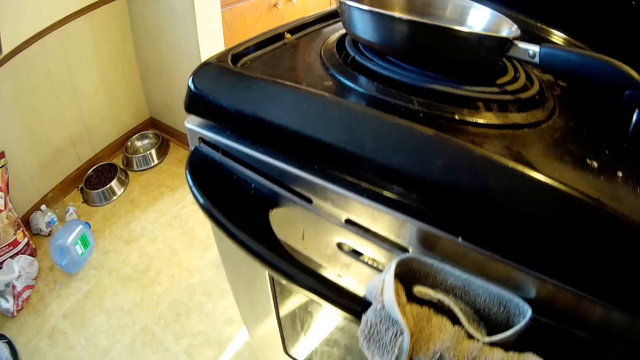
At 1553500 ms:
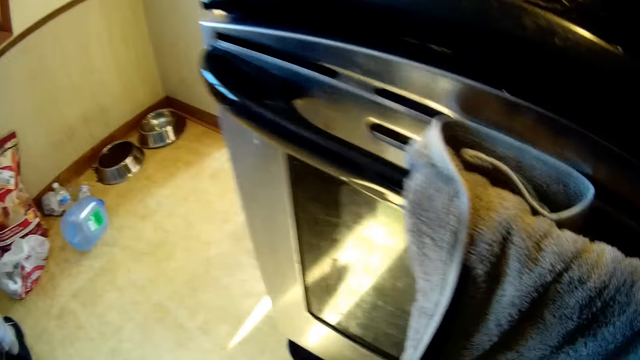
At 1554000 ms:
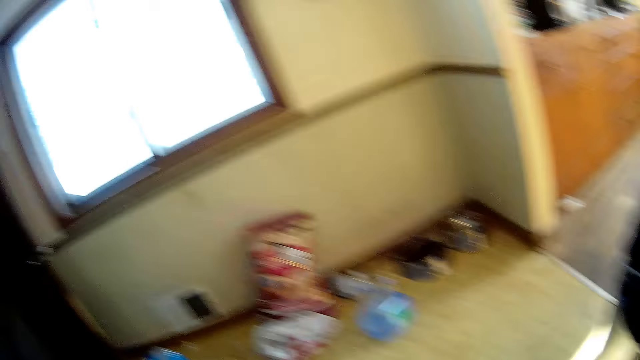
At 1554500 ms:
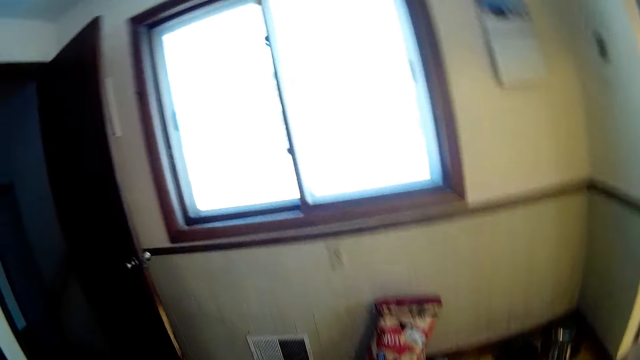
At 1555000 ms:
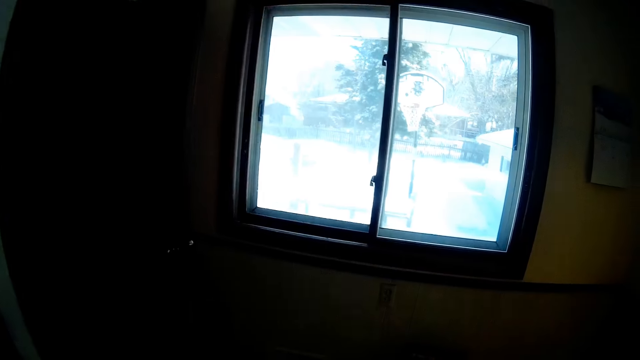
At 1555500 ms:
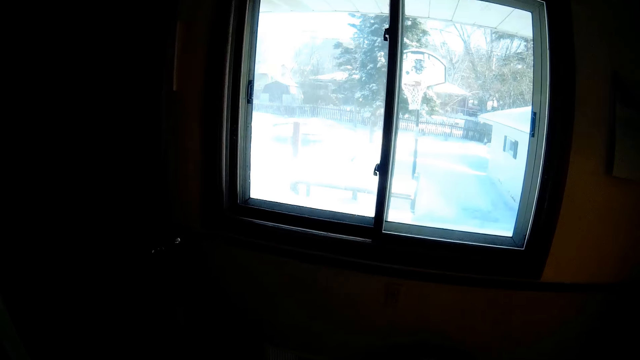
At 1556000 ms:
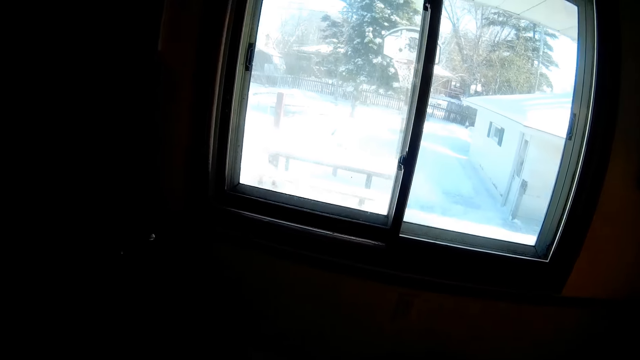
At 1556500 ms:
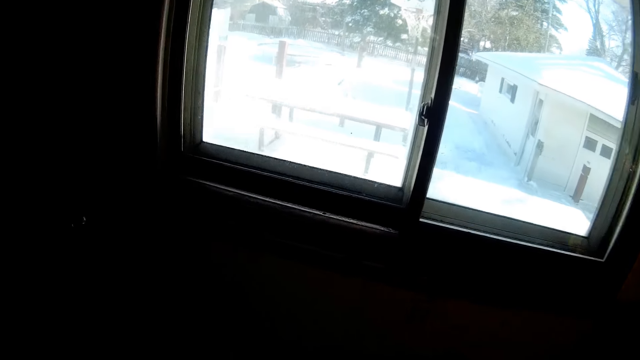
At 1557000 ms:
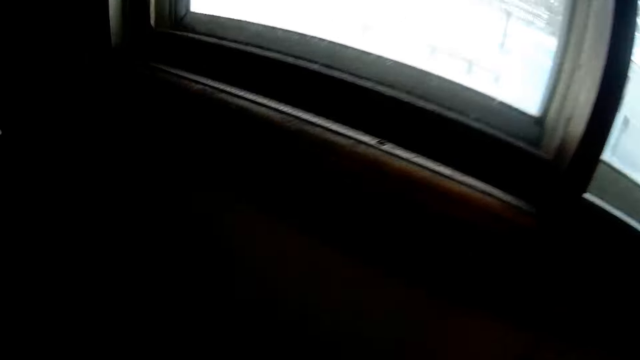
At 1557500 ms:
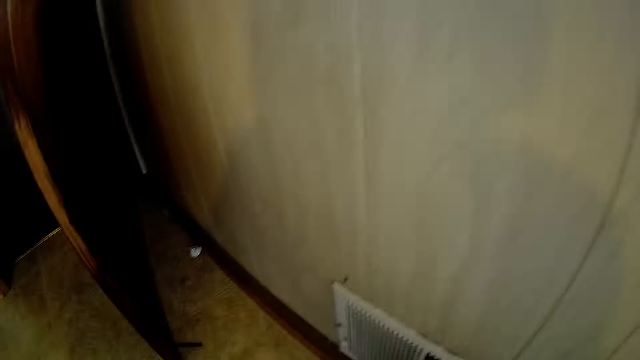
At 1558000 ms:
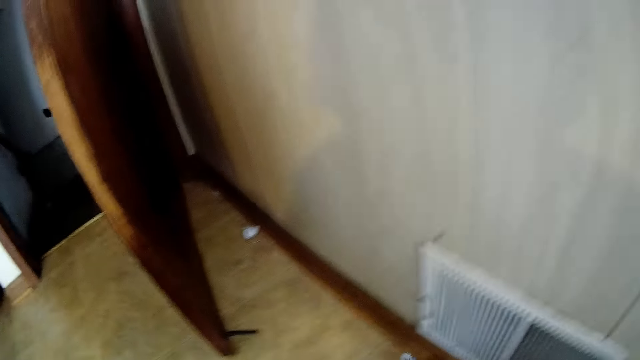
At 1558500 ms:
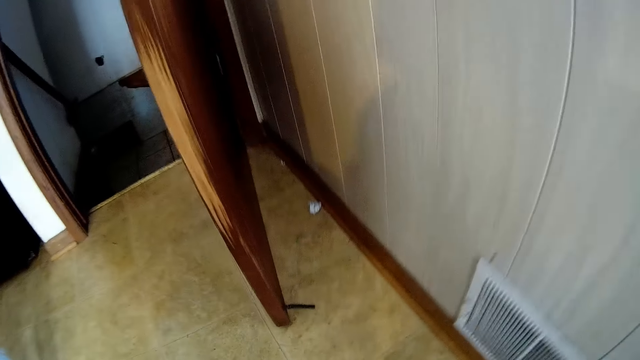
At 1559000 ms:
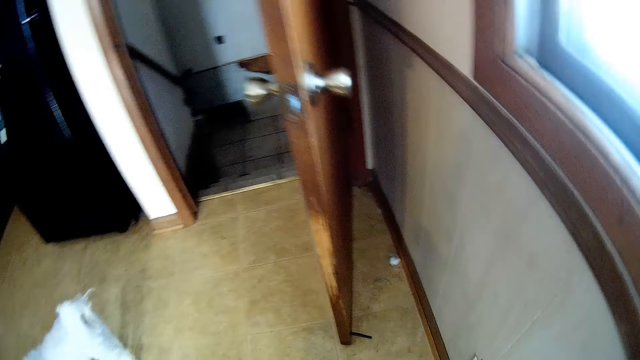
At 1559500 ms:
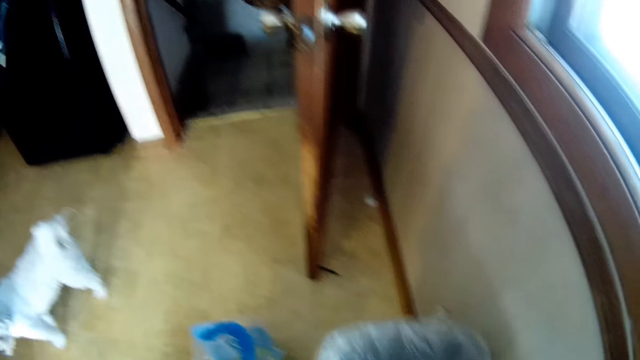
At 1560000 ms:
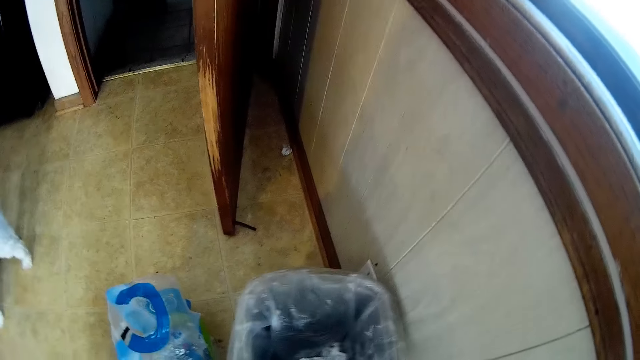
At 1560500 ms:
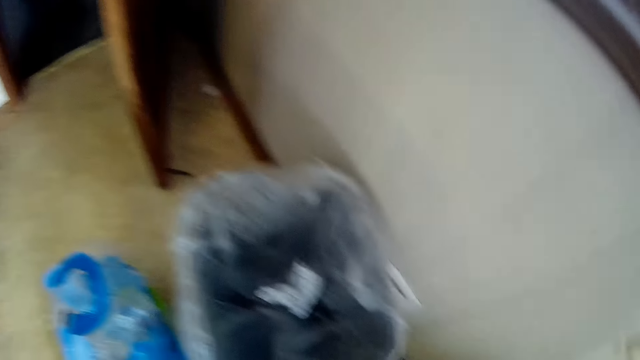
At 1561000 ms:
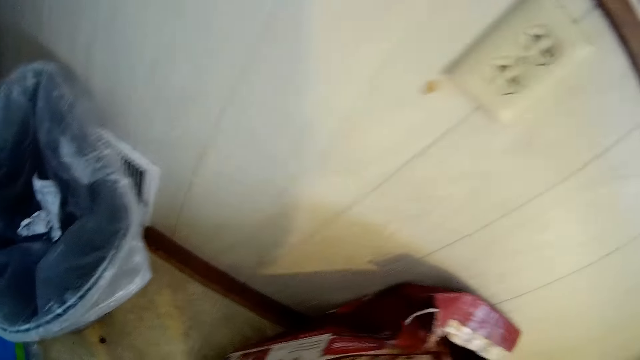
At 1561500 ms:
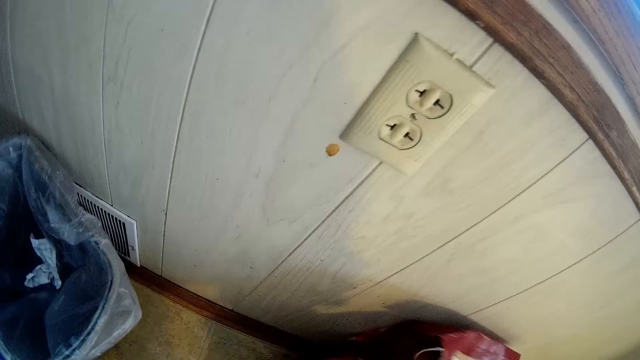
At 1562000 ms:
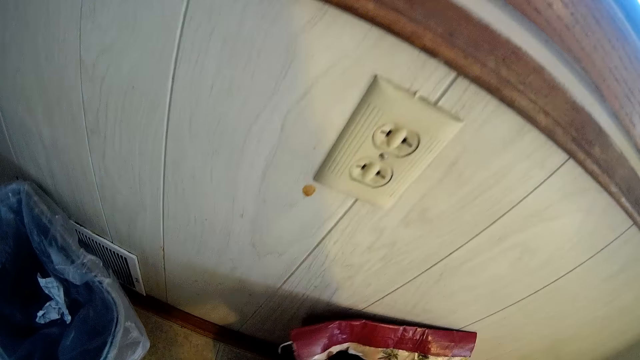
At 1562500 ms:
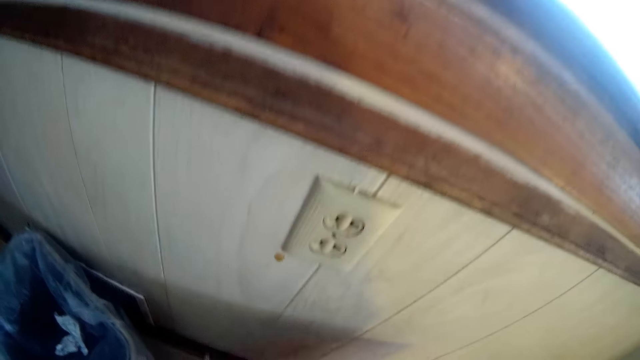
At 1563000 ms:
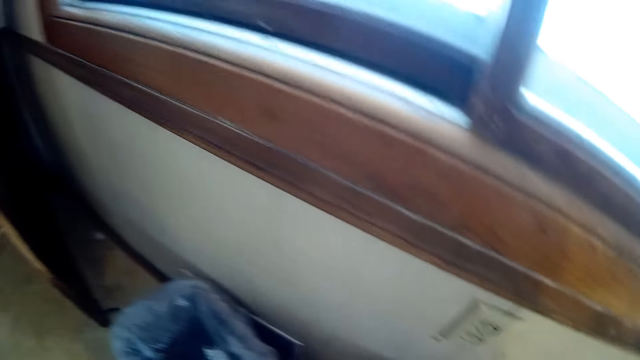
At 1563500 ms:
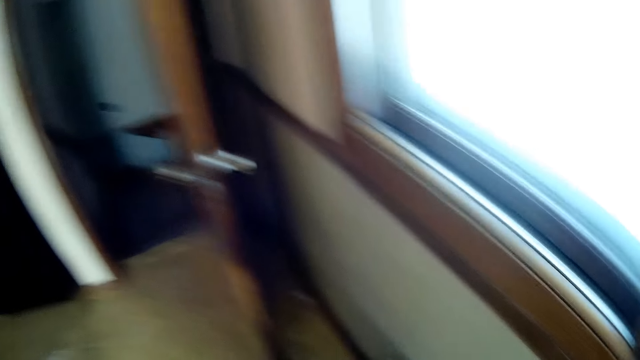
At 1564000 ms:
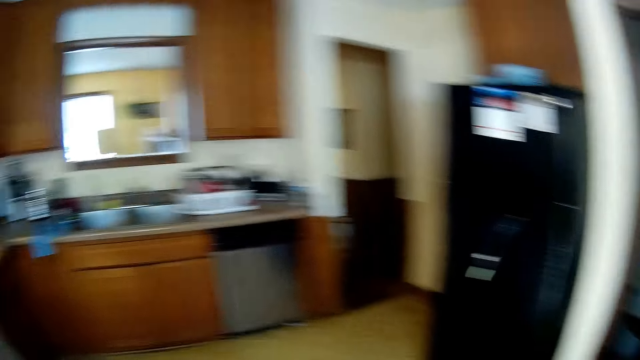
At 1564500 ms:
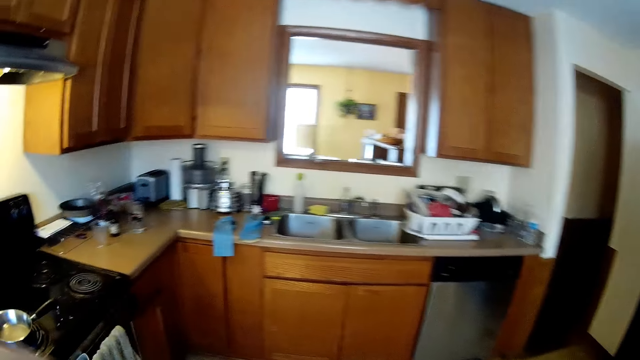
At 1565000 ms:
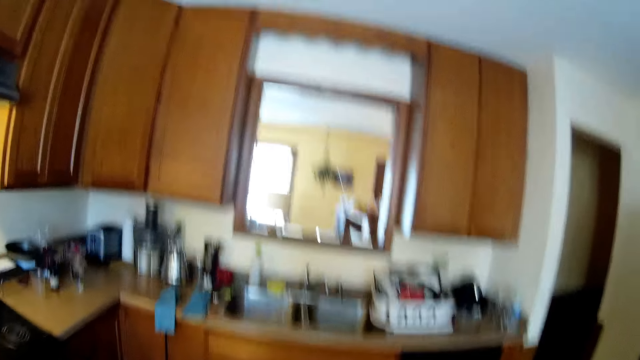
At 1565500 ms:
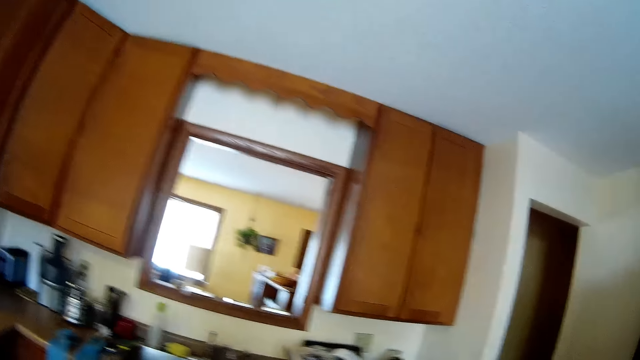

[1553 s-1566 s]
The camera wearer looks outside. He picks up a piece of paper from the floor with his right hand. He drops a waste bin with the plastic bag in it on the floor with his right hand. He touches a bag of dog food on the floor with his right hand. He looks around.

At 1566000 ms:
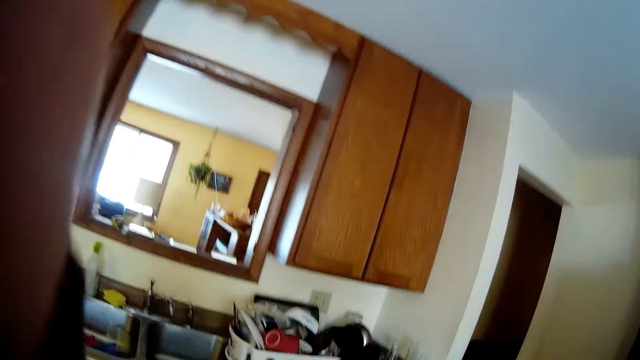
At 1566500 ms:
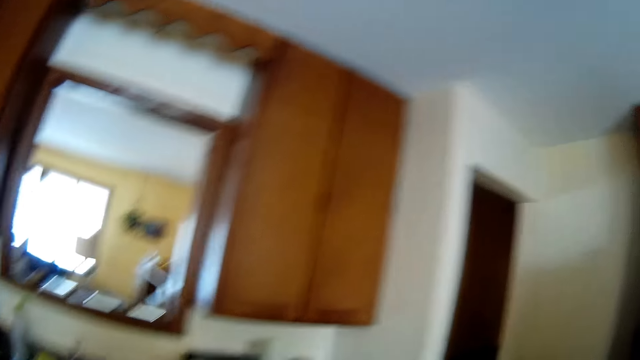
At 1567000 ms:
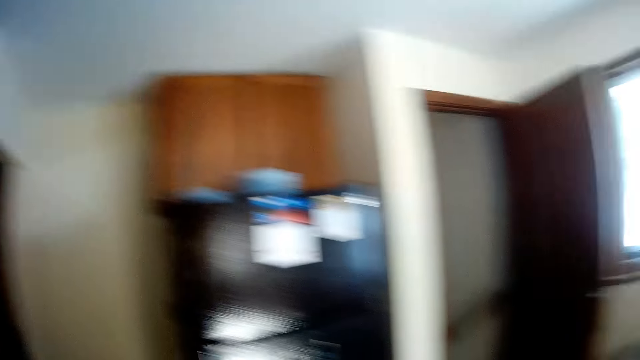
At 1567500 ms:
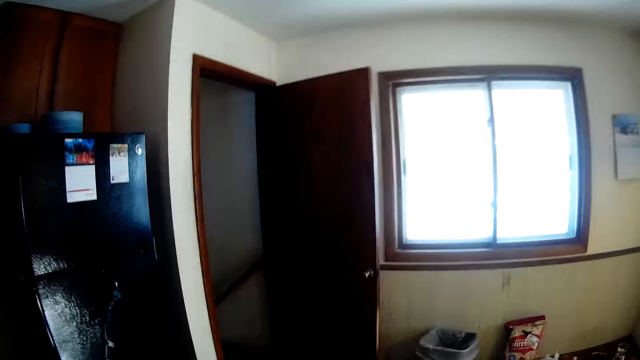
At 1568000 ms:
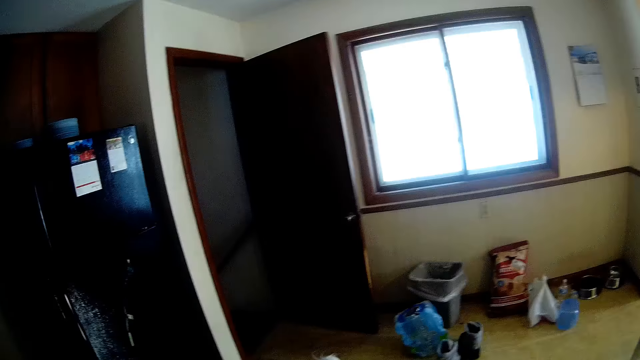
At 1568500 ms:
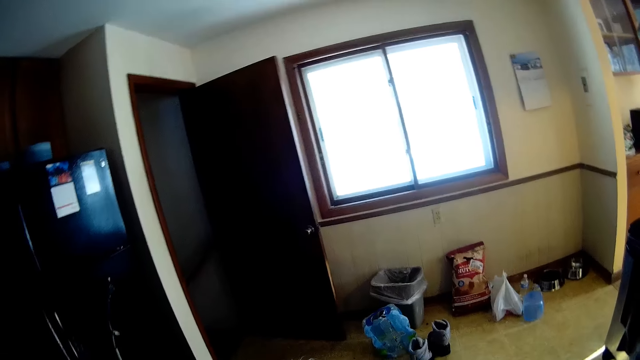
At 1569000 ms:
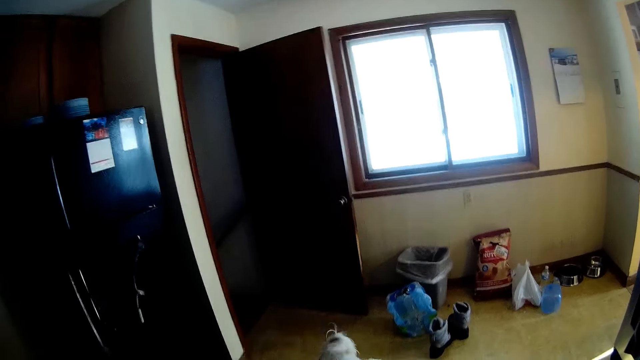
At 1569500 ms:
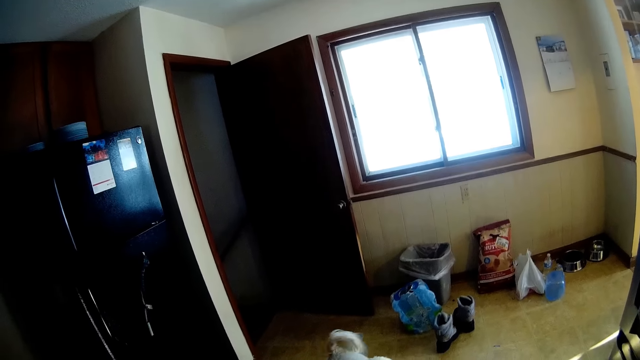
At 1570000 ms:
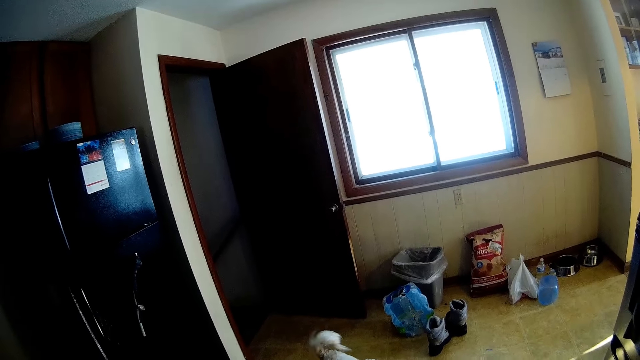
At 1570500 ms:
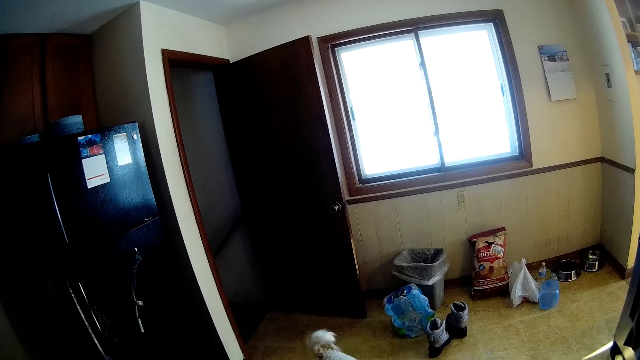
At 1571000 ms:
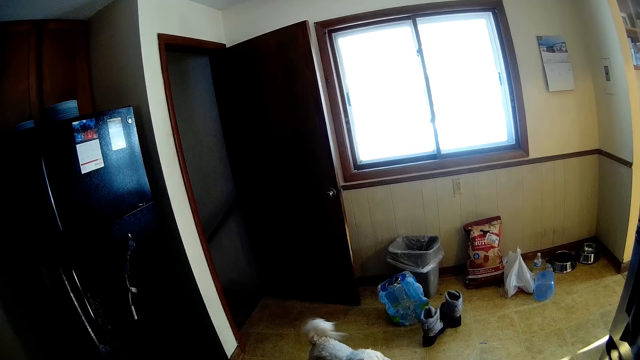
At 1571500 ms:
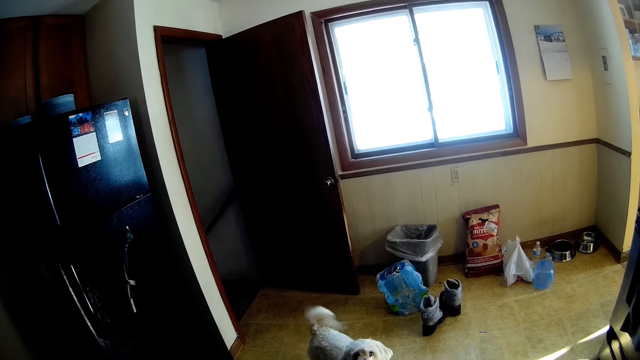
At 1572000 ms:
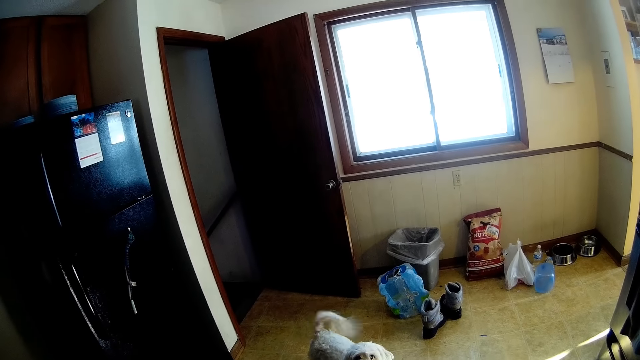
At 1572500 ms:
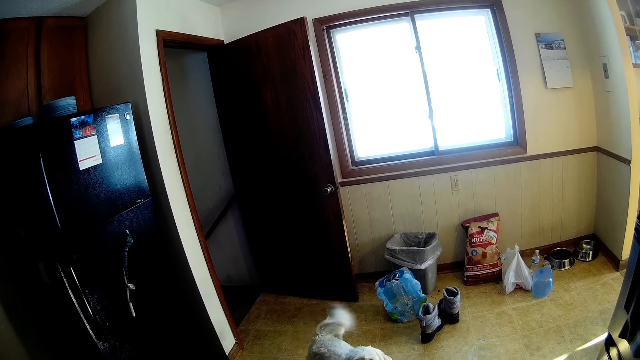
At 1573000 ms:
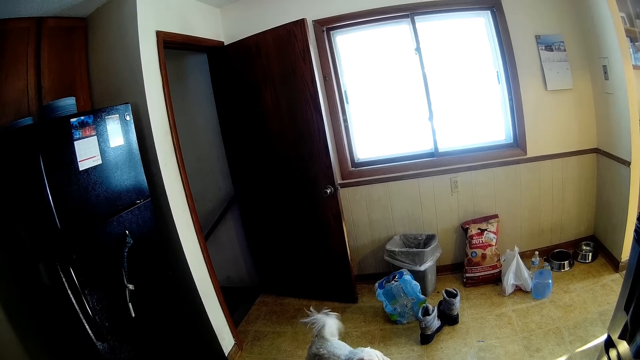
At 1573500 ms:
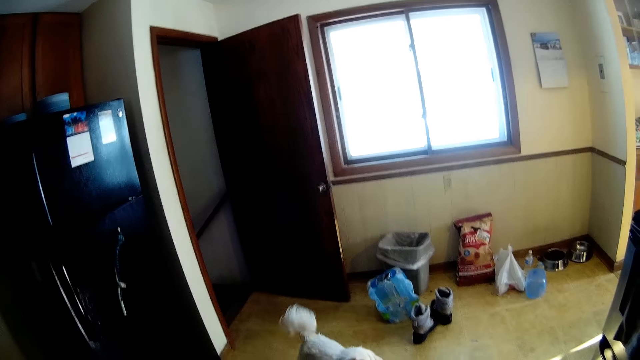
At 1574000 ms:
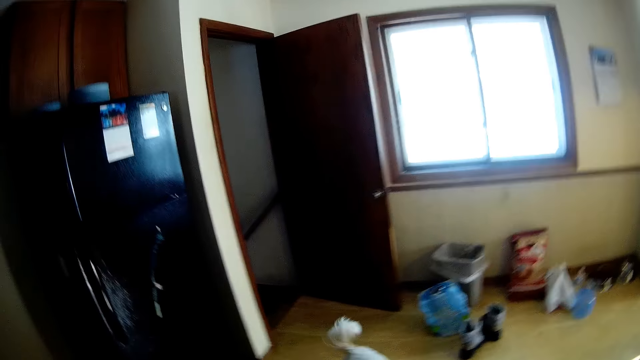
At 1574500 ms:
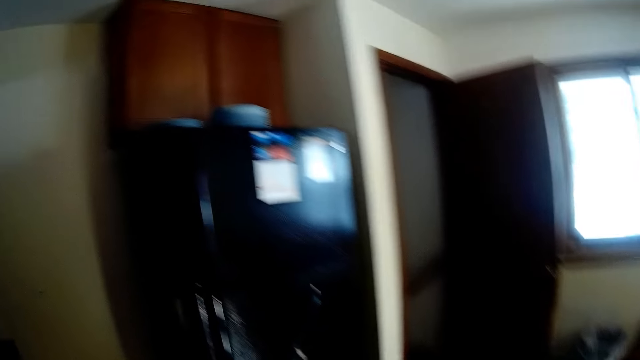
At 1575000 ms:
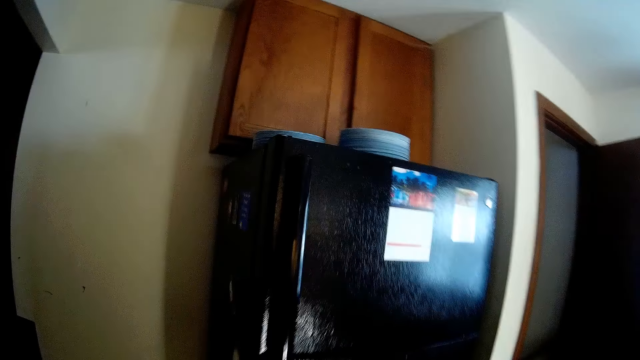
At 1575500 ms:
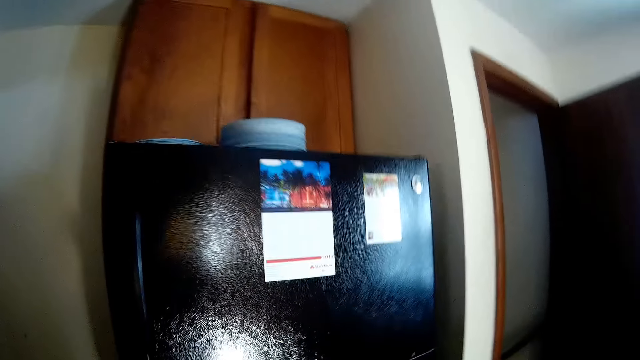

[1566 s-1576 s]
The camera wearer lifts the hand. They walk around. They look around.
